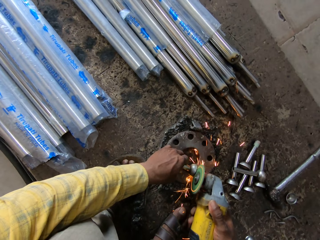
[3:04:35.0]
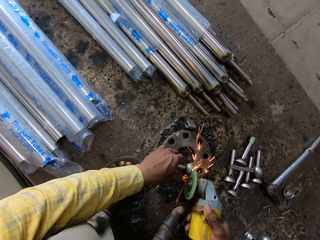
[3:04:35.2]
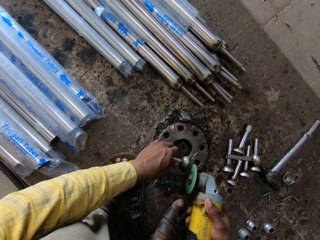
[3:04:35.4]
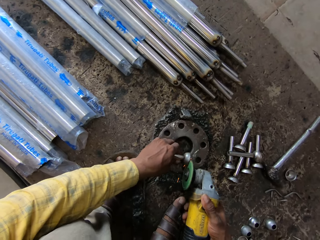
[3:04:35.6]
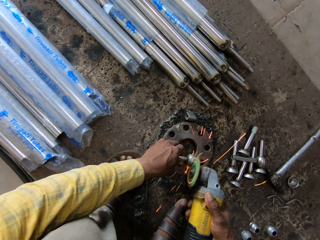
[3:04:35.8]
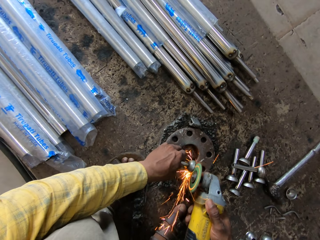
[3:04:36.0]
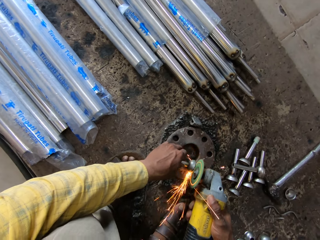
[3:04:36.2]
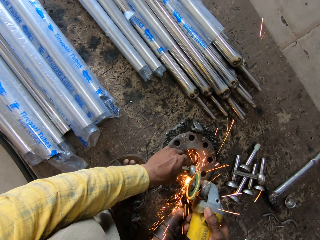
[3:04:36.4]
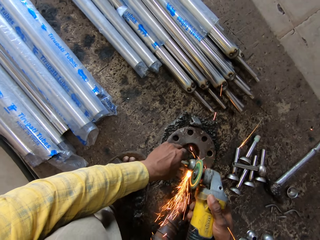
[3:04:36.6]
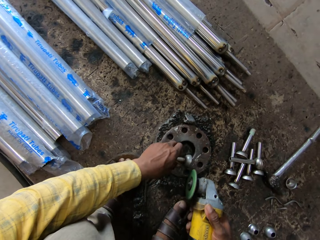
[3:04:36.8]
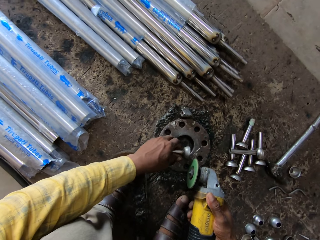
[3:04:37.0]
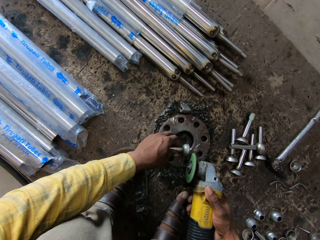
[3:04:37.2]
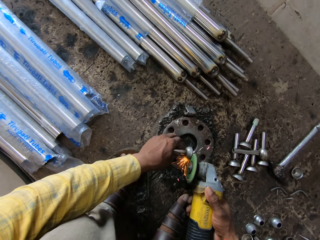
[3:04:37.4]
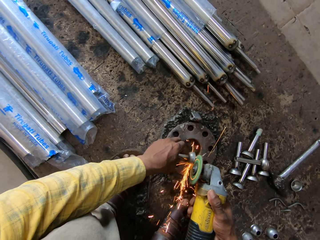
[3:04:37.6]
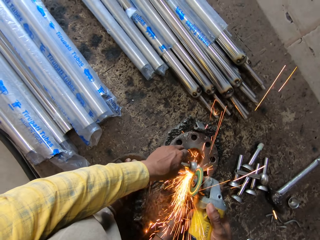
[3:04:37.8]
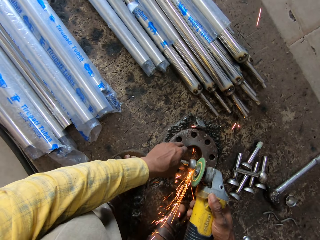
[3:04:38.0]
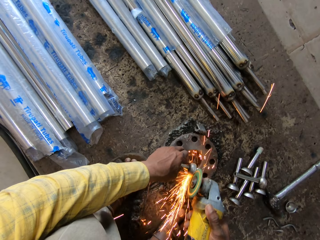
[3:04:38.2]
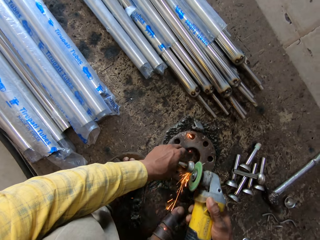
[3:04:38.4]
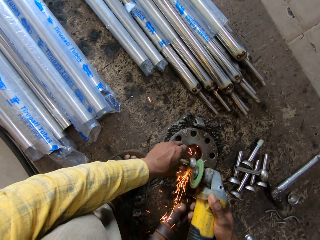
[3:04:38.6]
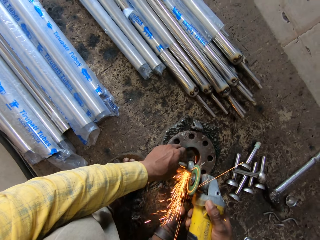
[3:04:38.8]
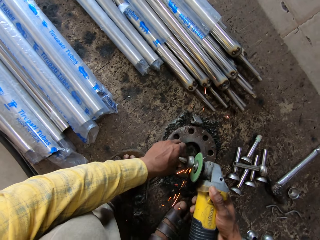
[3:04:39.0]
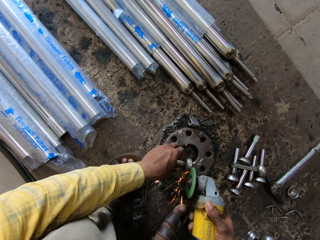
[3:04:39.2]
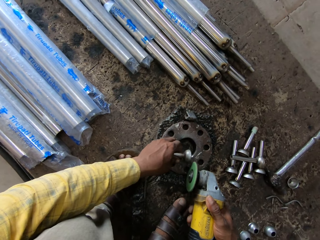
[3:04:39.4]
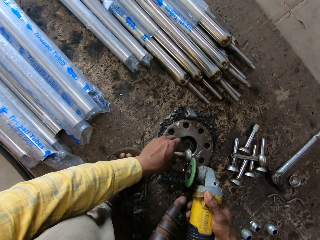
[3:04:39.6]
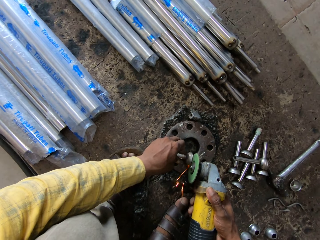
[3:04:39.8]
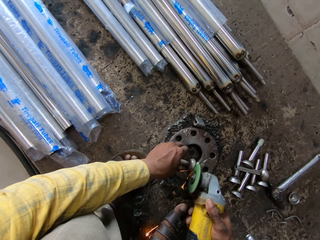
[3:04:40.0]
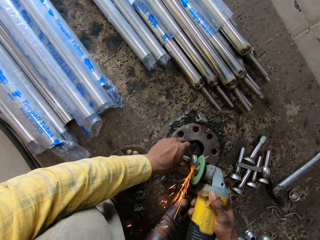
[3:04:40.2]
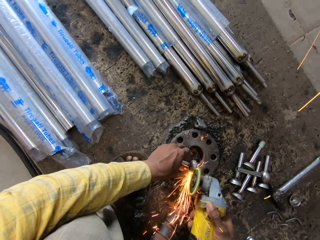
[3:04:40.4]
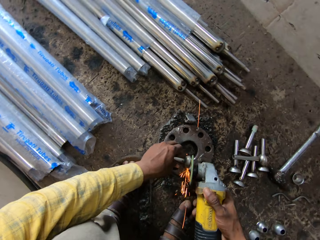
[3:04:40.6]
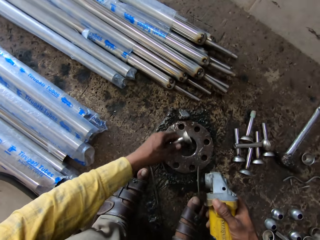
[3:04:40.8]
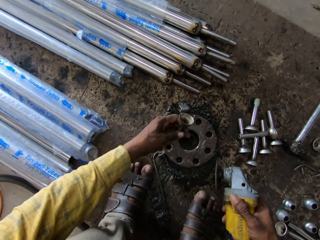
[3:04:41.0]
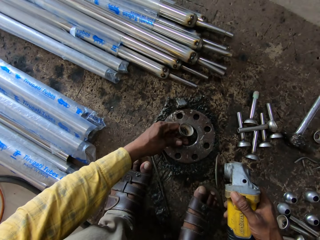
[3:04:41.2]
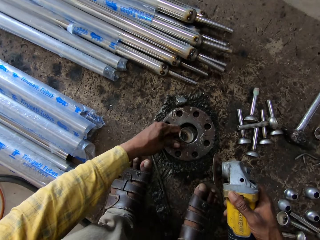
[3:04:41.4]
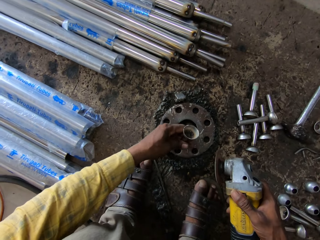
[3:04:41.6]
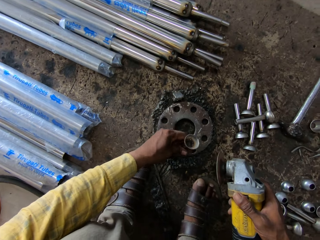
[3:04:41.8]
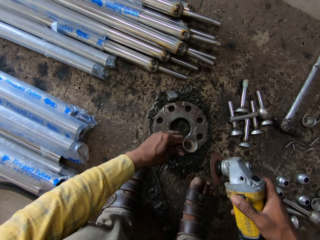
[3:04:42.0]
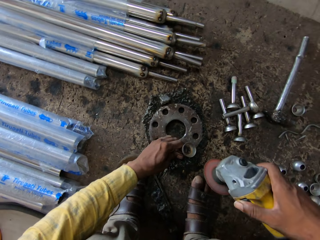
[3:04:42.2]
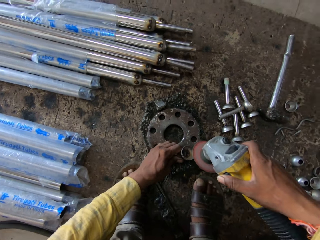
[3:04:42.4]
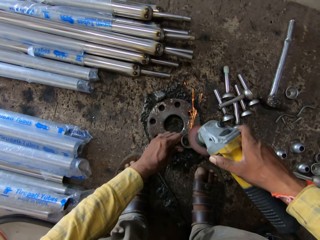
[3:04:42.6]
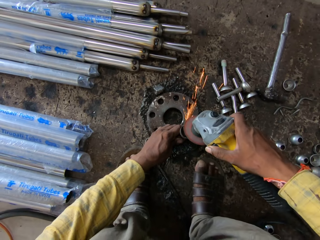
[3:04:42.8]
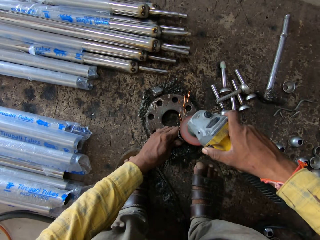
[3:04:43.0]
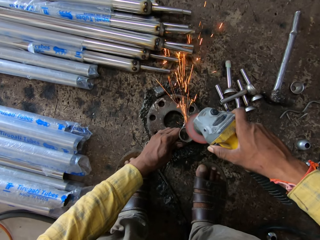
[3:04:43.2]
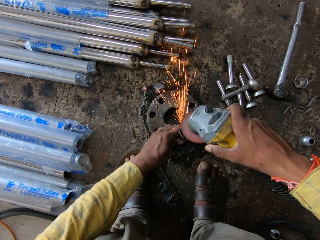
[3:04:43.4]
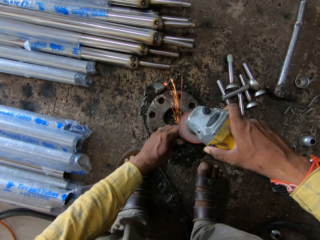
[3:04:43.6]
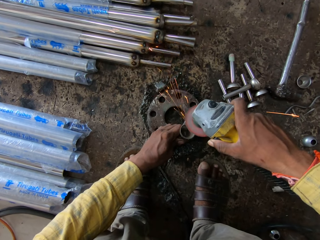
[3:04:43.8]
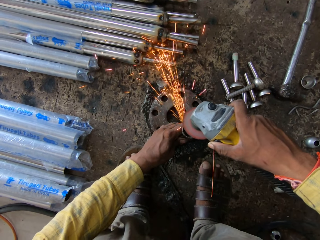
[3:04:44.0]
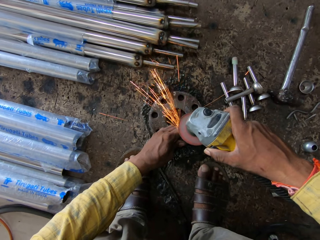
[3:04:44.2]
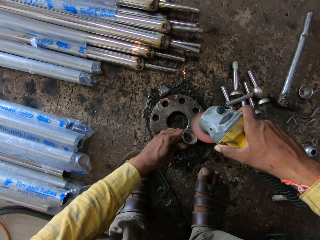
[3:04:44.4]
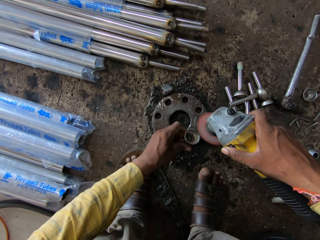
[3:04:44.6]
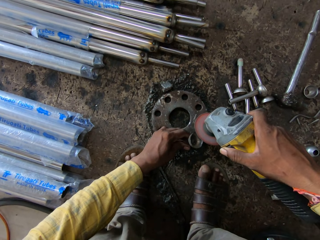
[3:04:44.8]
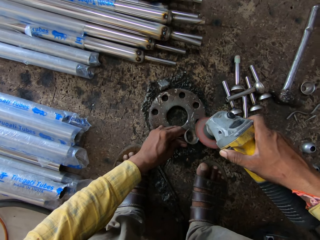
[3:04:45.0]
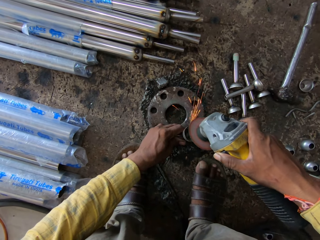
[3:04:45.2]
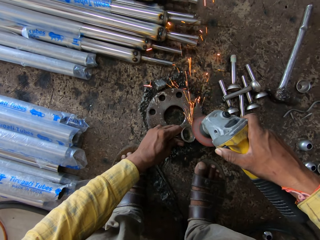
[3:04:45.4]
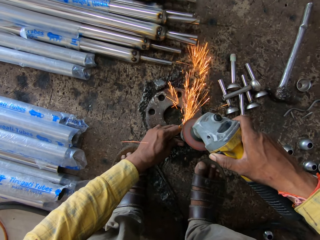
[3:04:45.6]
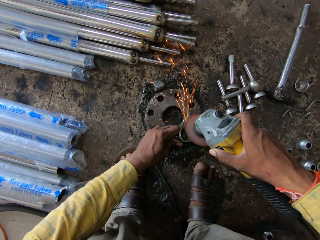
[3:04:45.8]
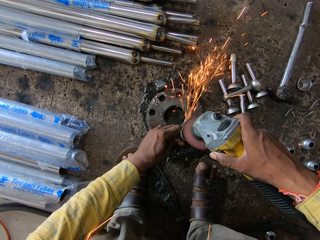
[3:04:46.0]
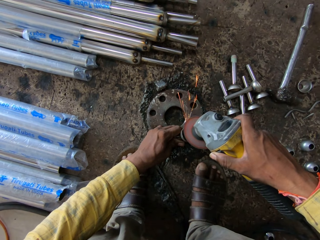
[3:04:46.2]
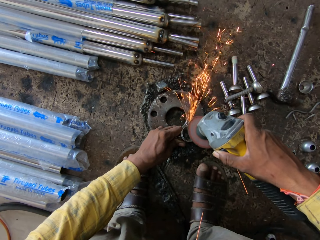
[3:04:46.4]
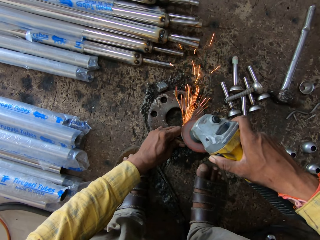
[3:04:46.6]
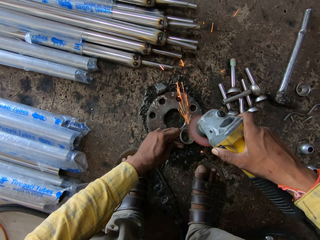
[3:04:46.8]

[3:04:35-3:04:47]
The camera wearer lifts the curtain screwfix. They put the curtain screwfix down. They polish the curtain screwfix with an angle grinder.

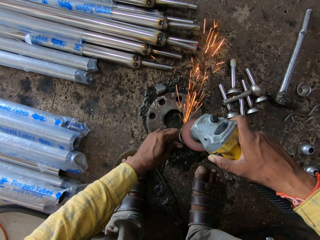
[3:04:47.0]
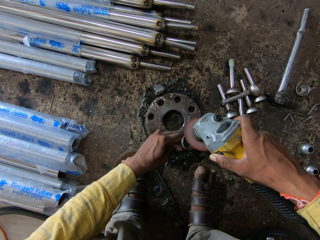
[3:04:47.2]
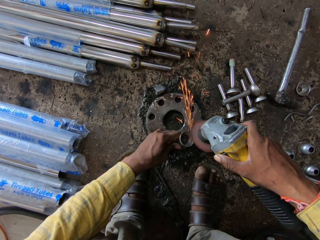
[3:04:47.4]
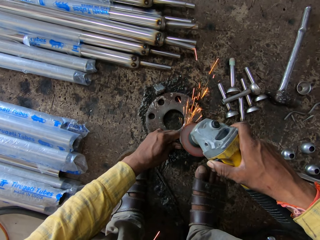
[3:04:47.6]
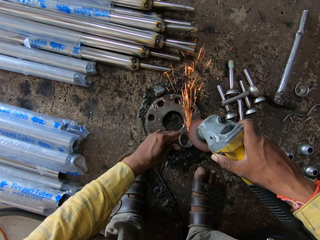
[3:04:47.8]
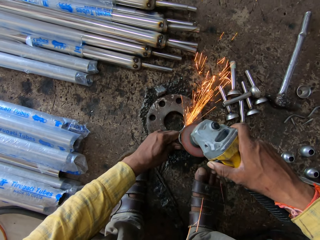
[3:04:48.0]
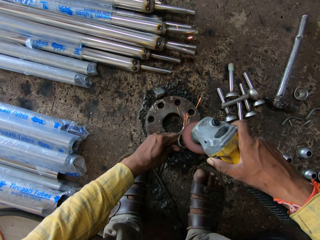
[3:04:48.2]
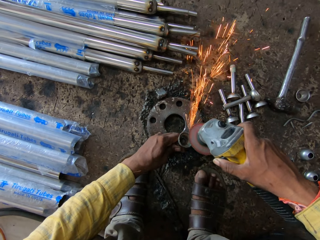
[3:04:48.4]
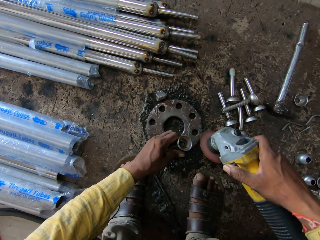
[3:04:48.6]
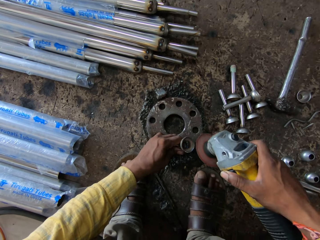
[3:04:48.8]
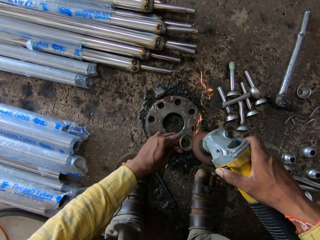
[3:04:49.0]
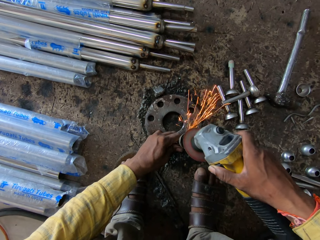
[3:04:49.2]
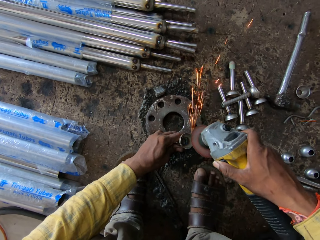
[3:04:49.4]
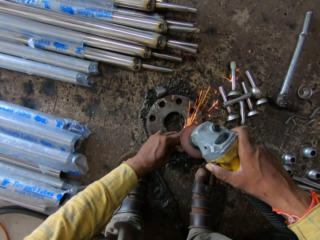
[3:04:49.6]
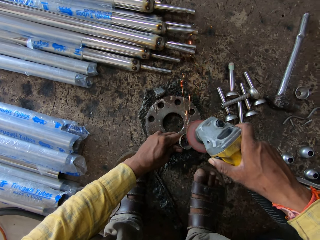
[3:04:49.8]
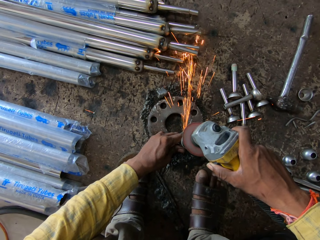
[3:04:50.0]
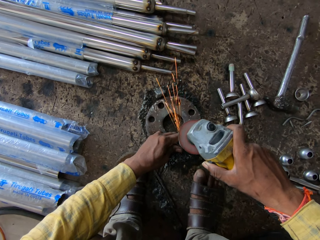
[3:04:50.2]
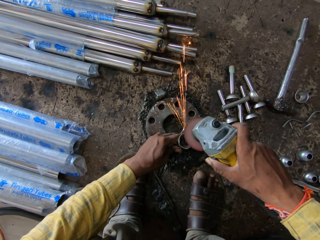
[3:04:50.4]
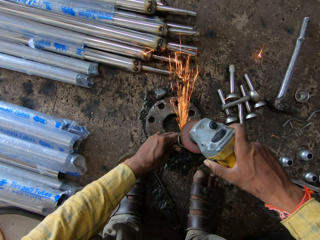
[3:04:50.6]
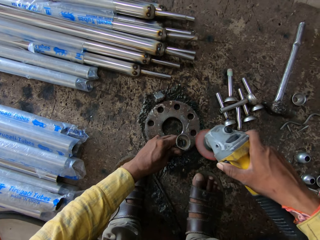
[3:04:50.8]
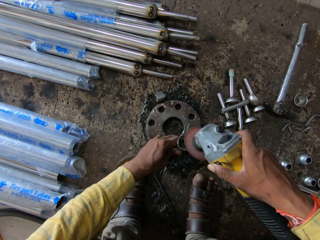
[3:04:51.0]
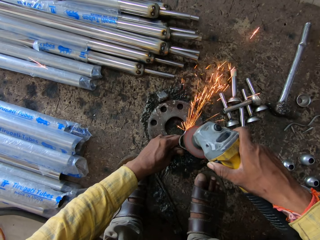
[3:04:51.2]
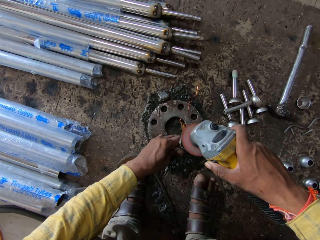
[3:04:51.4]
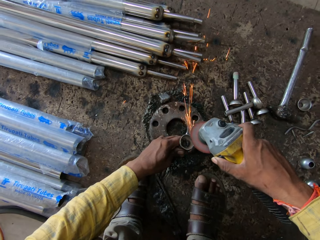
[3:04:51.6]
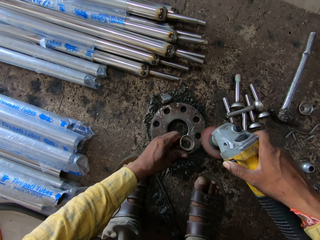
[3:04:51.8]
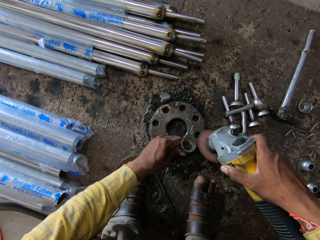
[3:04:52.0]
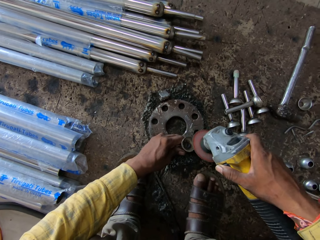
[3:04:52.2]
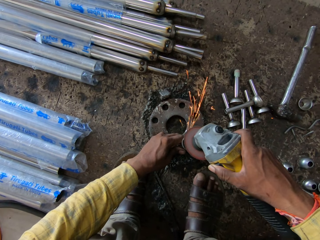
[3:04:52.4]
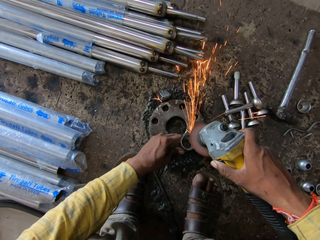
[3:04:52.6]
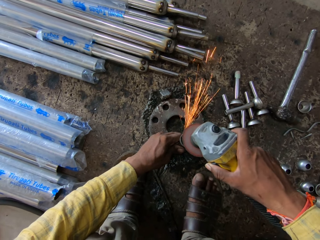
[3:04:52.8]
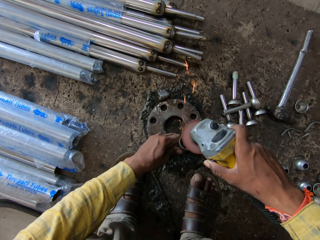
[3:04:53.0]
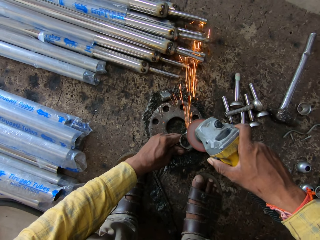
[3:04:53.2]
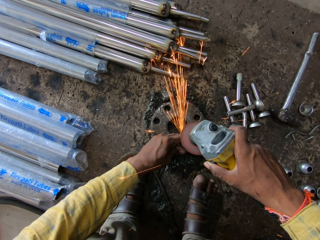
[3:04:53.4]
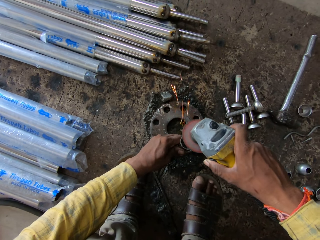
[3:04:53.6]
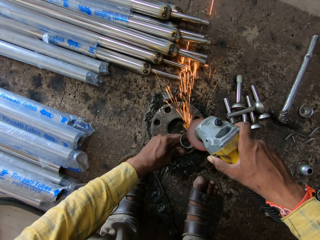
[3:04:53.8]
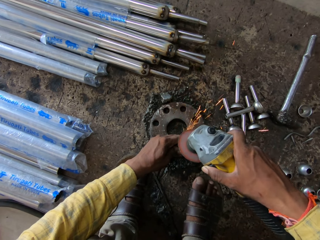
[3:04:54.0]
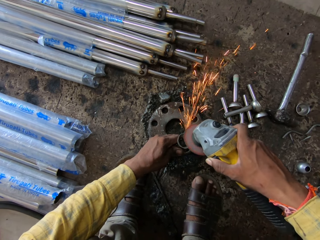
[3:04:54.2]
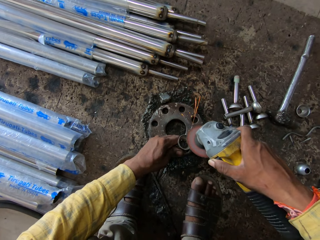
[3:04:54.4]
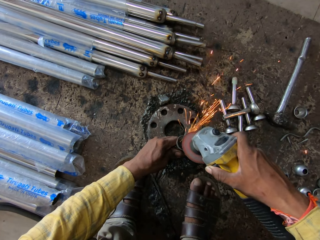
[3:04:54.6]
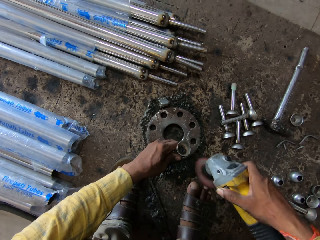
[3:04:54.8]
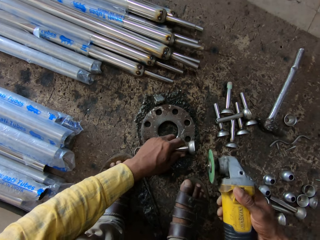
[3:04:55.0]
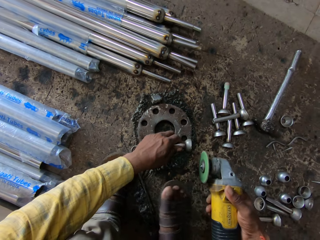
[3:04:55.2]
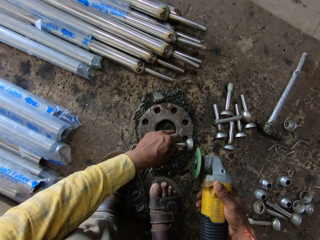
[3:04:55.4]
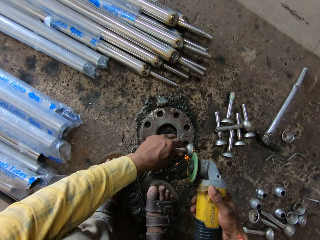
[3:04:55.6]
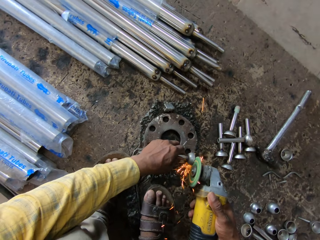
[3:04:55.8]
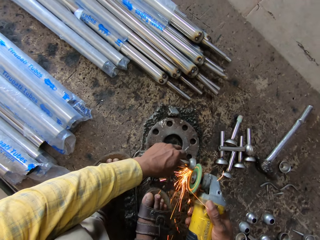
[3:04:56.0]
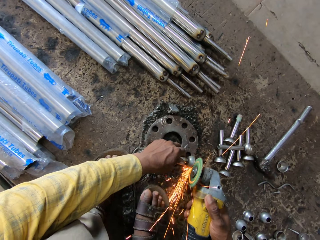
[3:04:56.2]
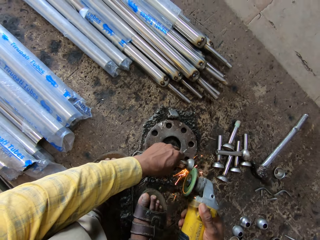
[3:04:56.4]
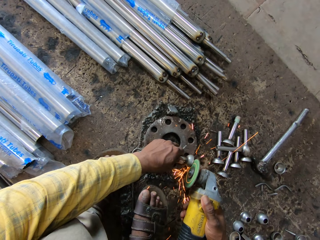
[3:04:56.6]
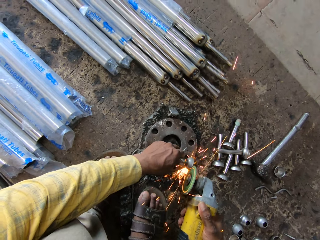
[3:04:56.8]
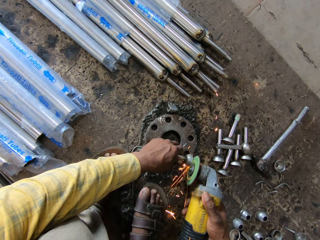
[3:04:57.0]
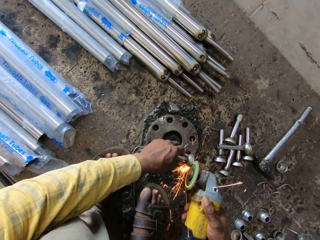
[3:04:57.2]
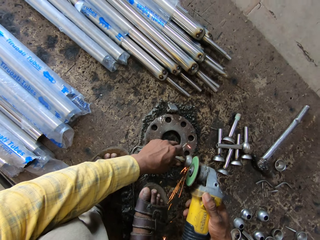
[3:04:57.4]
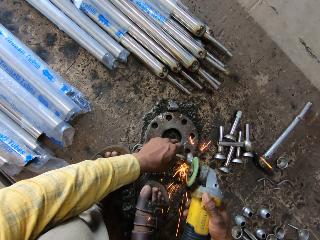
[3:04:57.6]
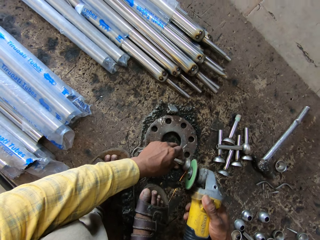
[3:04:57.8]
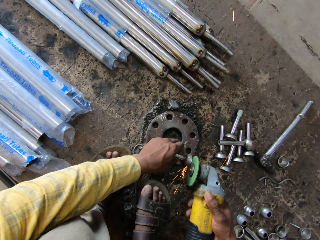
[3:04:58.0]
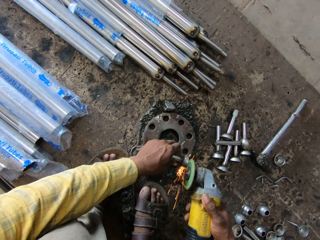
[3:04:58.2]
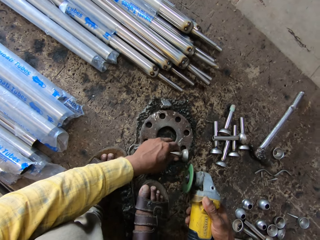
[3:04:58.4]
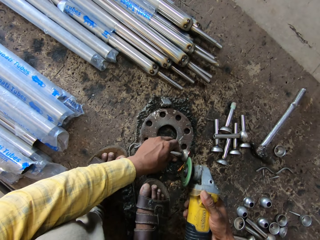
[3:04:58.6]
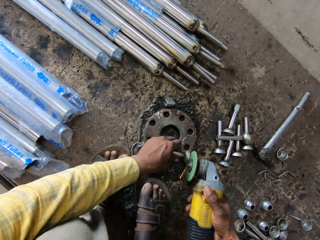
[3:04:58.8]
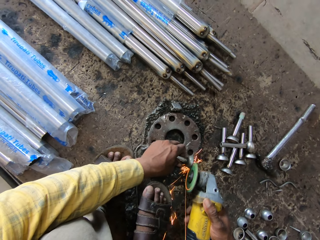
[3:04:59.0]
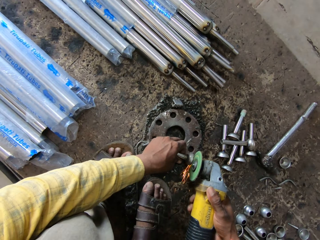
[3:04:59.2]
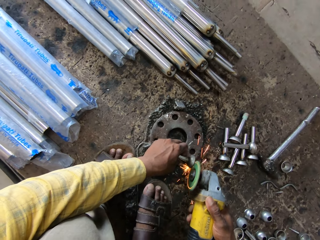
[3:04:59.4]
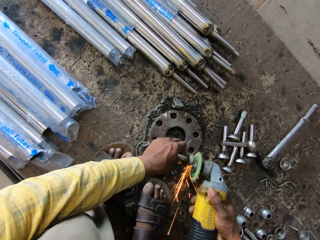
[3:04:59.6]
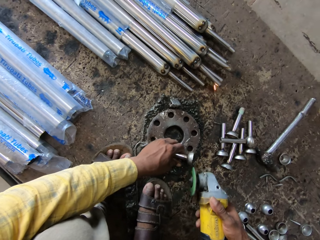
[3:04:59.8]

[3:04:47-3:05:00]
The camera wearer positions a fitting on metal. They hold the grinder machine. They hold the steel in the hand. They shape the fitting with the grinder. They grind the steel.
